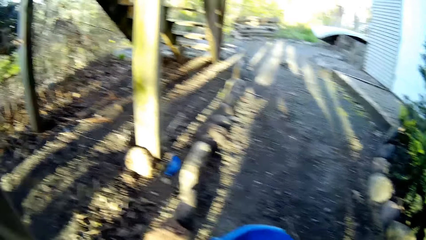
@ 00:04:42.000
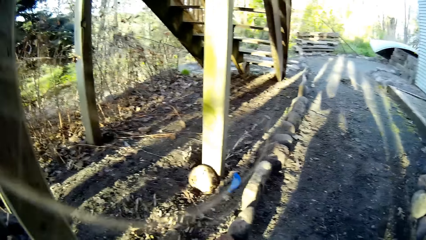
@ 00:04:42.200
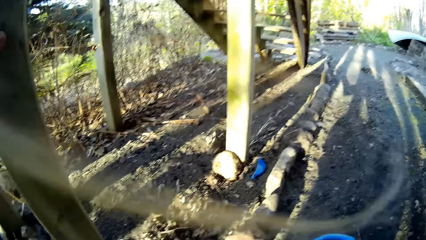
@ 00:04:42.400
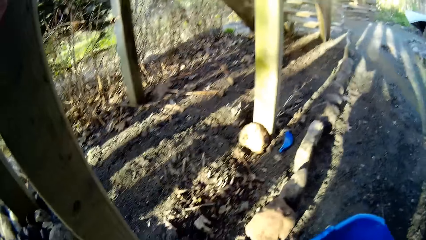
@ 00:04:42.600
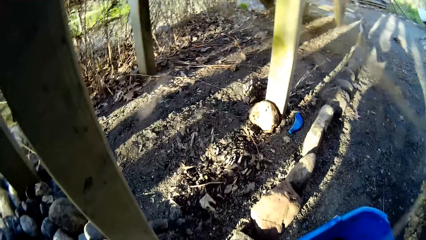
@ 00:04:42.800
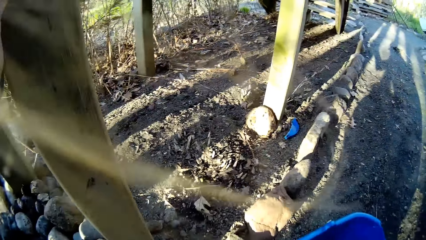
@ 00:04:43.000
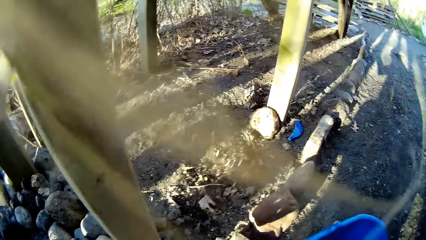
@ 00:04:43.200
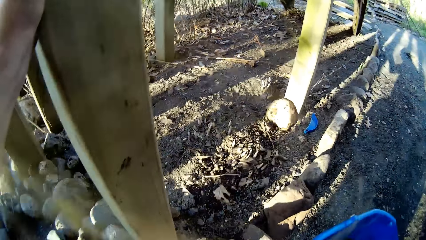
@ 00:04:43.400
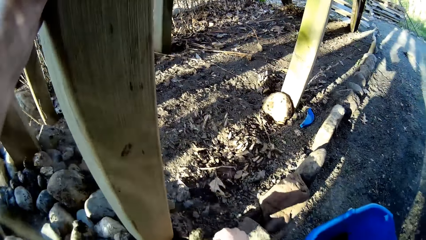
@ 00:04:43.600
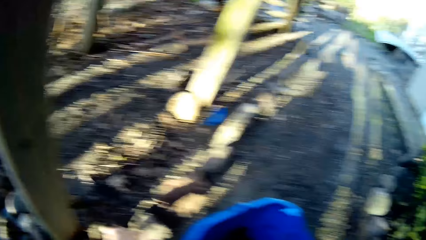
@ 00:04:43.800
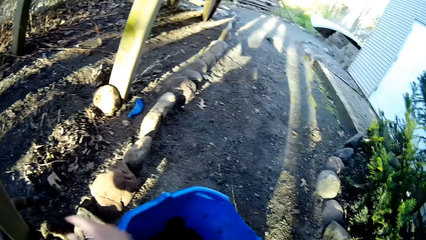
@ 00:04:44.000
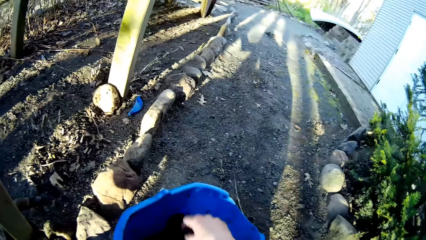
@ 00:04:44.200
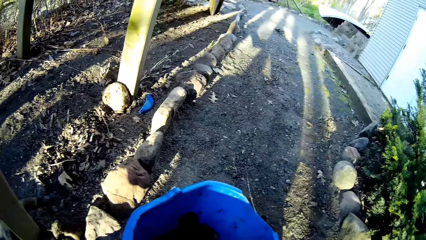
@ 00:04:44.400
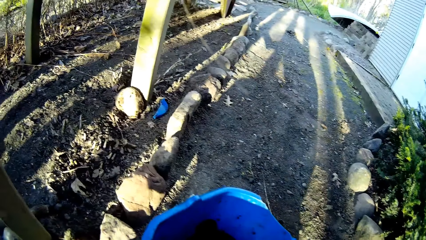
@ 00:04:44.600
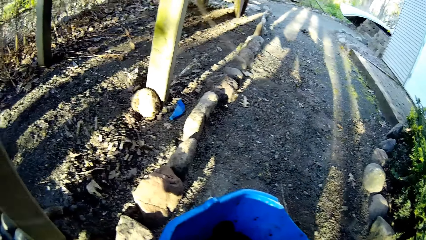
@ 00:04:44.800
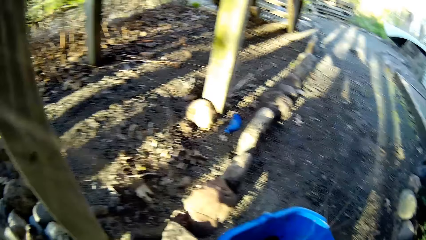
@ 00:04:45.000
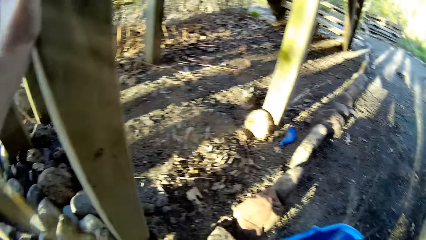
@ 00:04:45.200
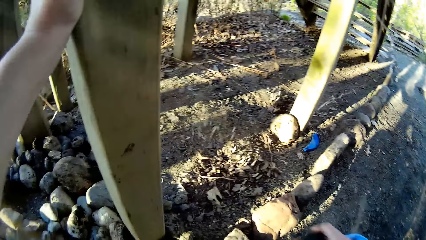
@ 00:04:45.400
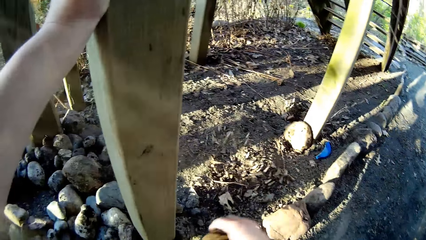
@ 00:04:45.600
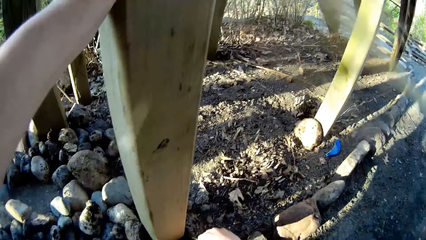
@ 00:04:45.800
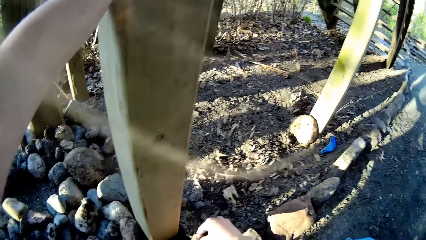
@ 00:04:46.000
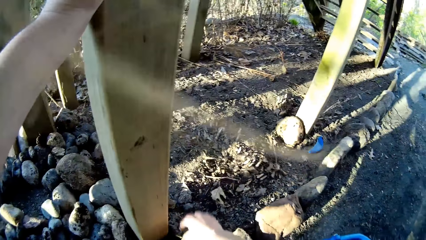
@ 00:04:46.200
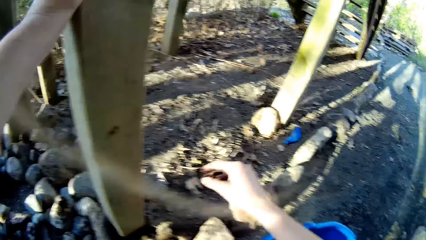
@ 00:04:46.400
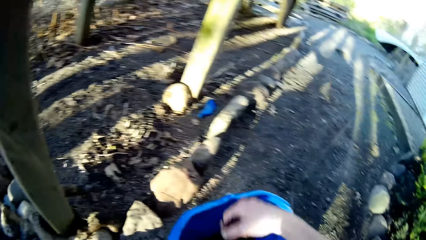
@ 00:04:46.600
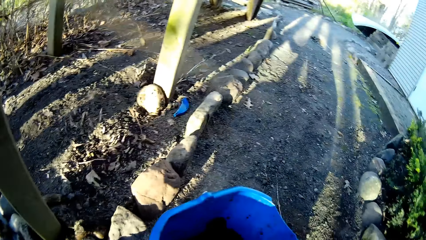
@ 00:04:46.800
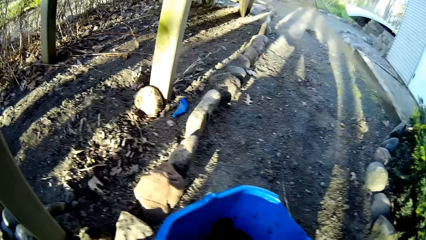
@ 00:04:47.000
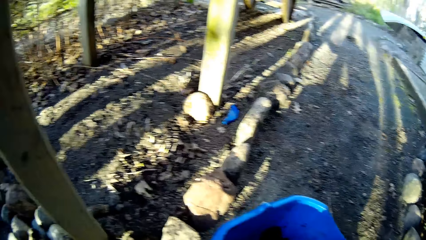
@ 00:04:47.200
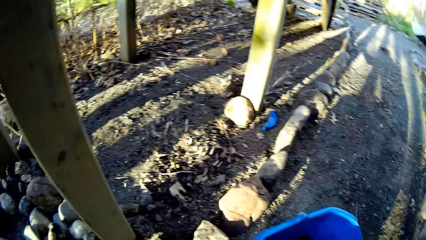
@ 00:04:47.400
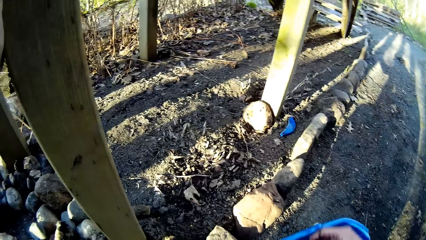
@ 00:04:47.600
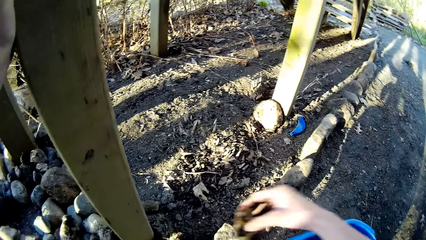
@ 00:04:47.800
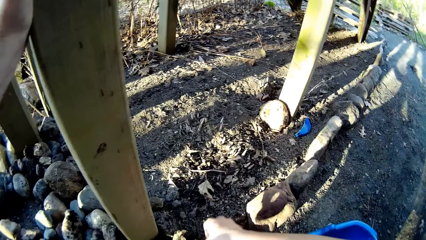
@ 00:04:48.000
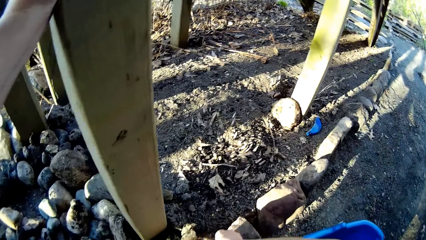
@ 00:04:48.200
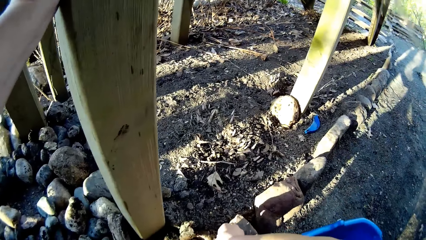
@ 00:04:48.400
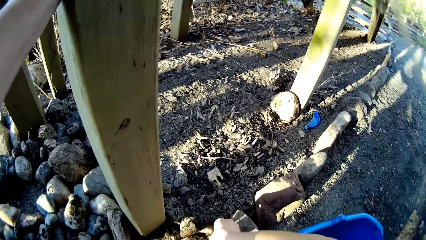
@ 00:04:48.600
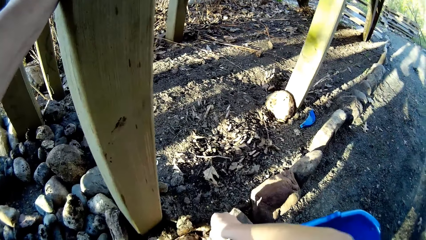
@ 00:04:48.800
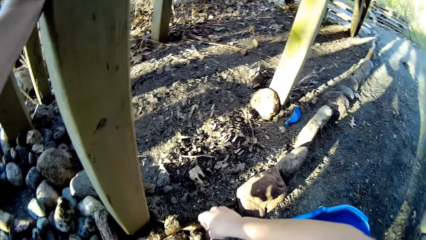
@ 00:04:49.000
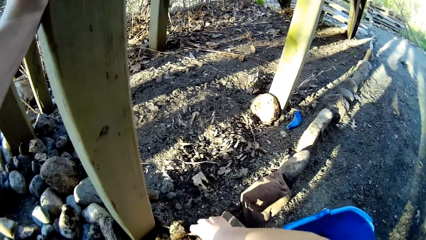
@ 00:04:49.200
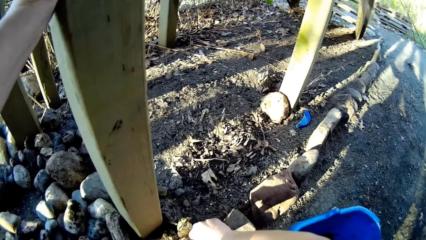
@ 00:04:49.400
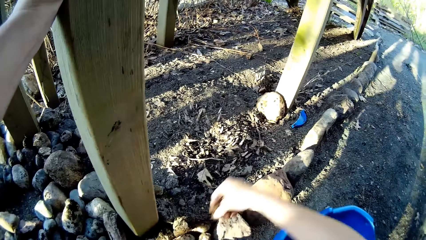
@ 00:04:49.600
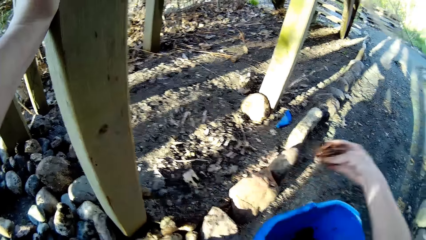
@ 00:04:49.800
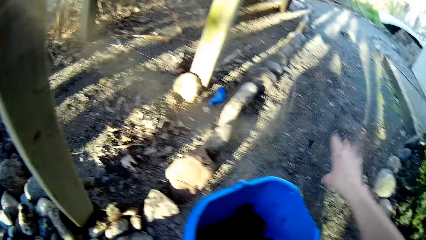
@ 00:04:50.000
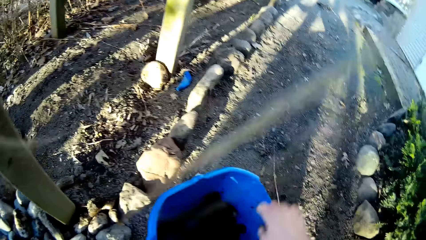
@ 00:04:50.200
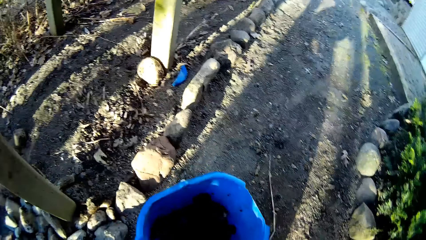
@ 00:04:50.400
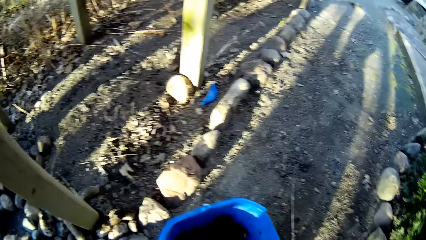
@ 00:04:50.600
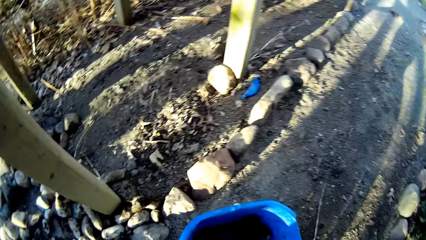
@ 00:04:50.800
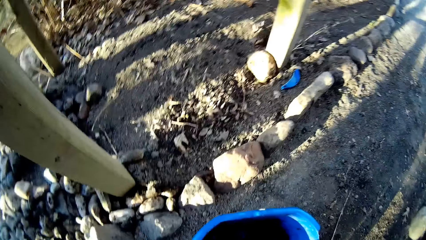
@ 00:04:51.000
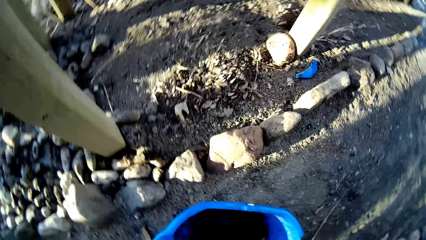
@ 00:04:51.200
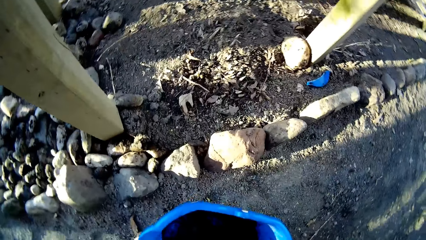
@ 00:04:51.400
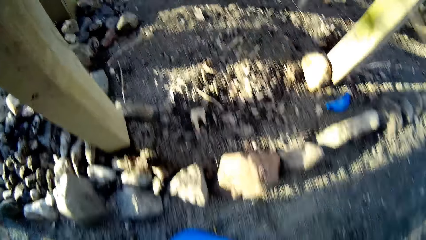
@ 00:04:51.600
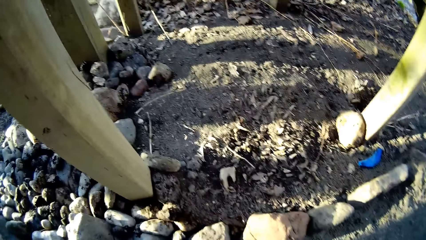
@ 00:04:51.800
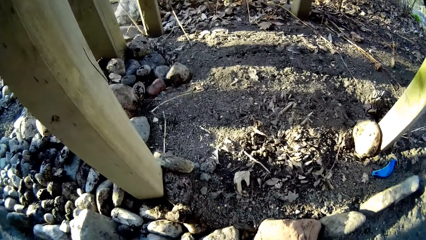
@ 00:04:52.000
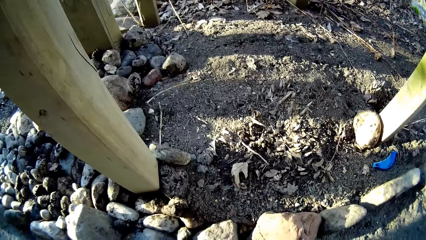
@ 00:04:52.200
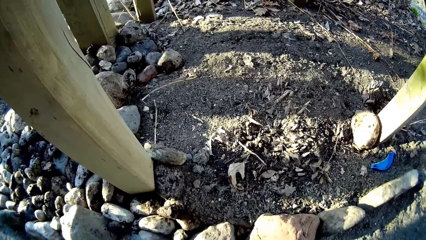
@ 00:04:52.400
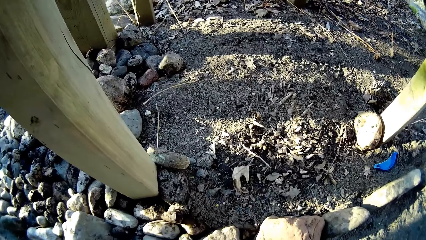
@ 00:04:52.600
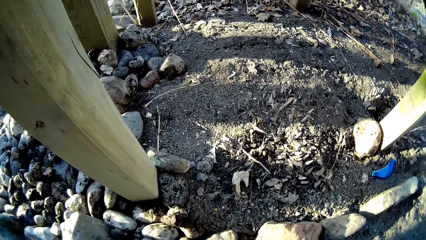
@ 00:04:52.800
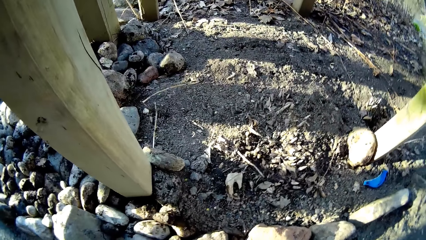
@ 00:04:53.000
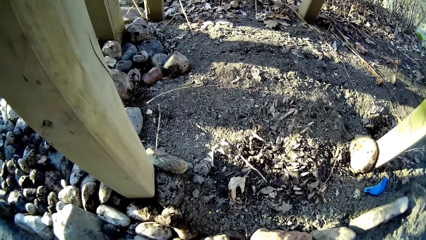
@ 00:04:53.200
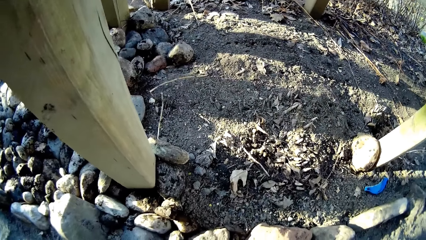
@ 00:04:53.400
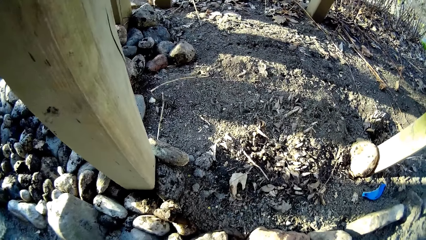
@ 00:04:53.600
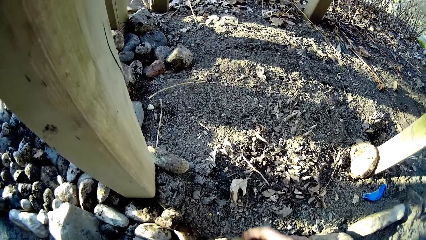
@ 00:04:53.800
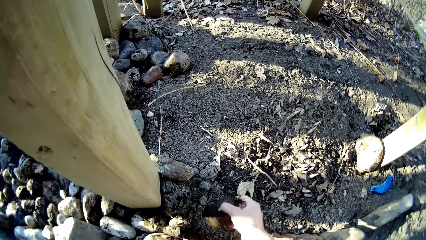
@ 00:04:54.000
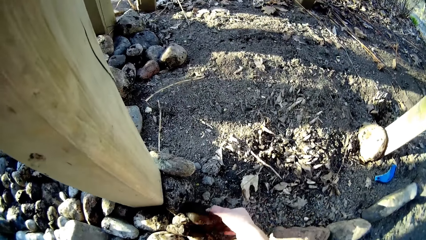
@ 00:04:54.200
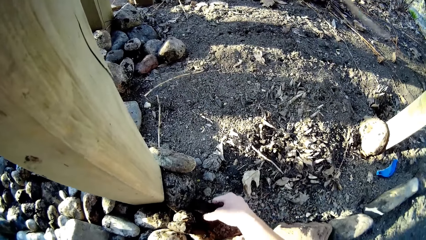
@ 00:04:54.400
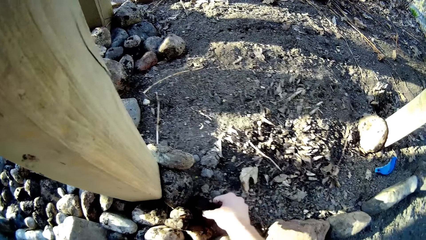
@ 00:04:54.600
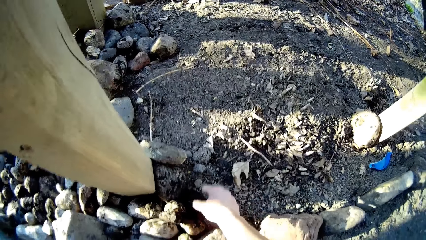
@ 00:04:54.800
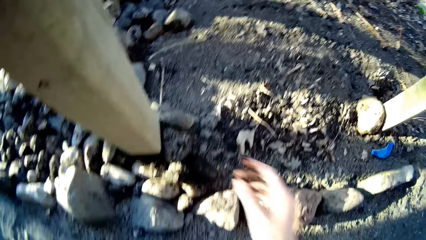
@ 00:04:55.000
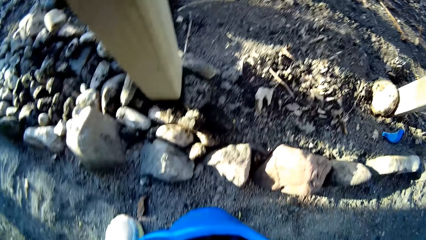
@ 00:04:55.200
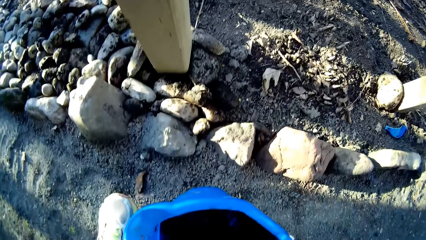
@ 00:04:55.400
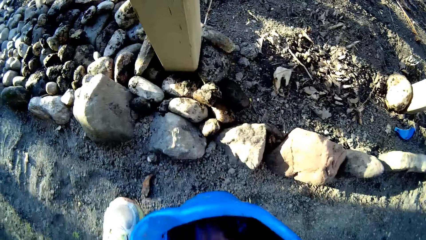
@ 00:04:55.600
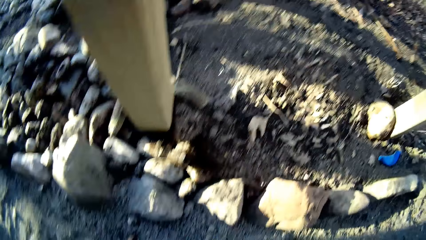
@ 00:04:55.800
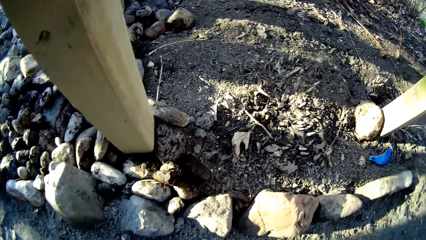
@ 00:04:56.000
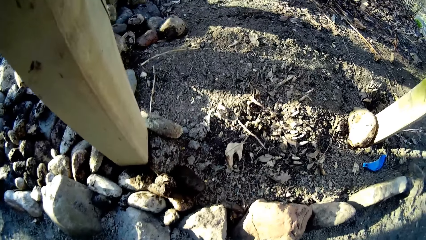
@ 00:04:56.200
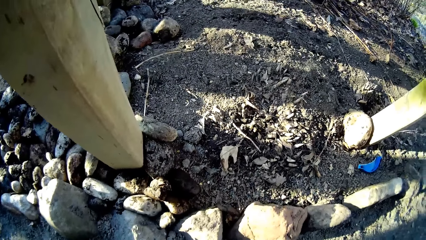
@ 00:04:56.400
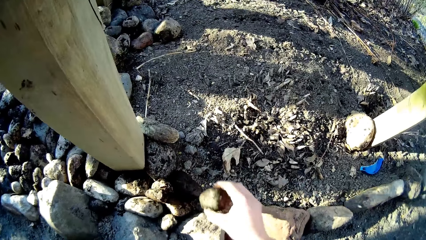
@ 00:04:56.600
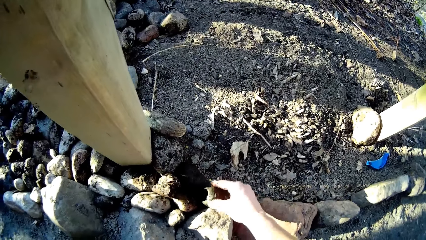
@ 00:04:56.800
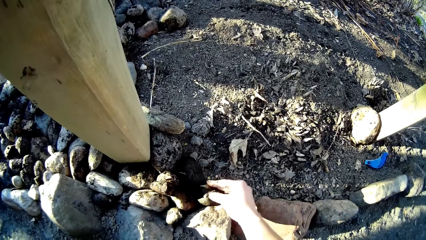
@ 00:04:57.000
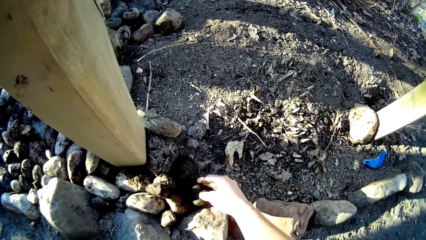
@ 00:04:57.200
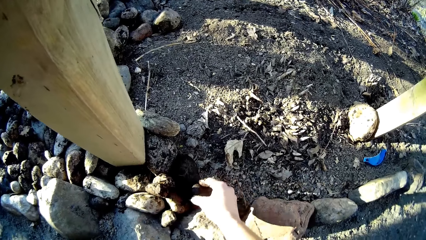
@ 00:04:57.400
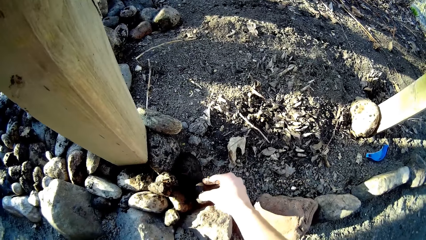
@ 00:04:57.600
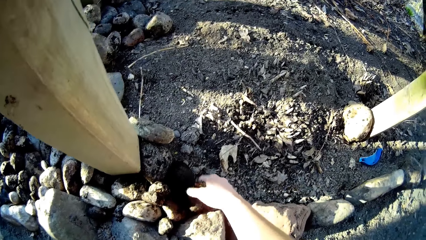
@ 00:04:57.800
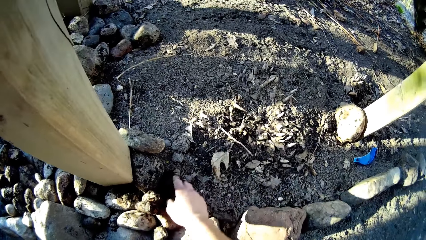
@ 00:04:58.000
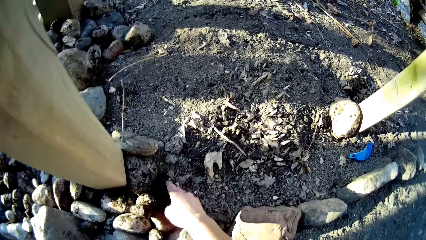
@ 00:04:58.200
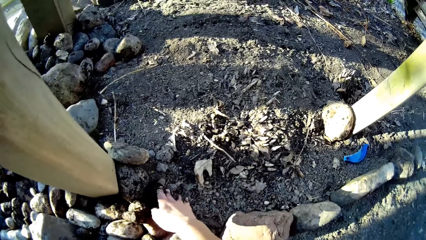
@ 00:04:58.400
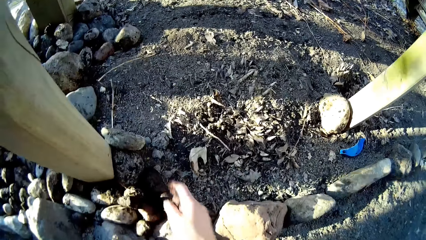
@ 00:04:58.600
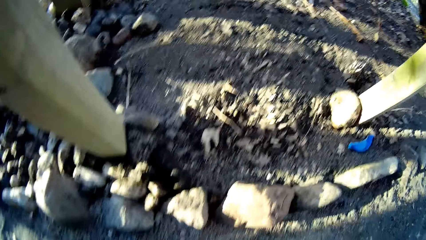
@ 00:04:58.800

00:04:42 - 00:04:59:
The camera wearer places her left hand on the wooden pole. She arranges stones from the bucket on the ground with her right hand. She places the stones in the bucket. She arranges the stones on the ground. She picks the stones from the bucket. She arranges the stones on the ground. She picks the stones from the bucket. She places the stones on the ground.
